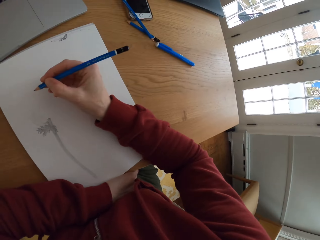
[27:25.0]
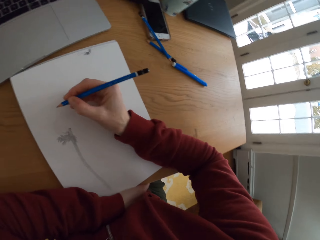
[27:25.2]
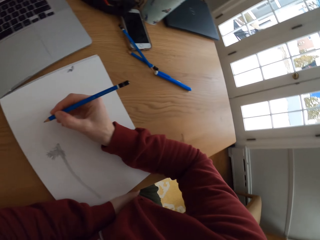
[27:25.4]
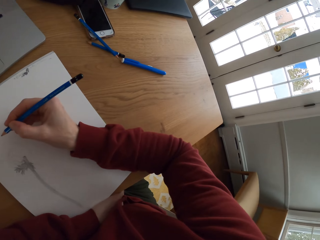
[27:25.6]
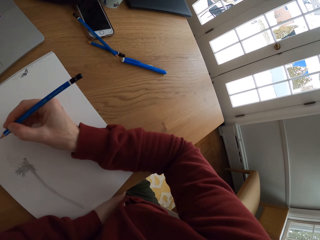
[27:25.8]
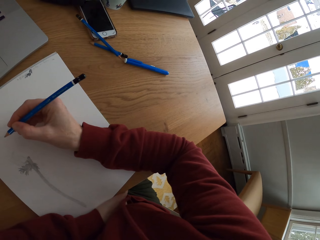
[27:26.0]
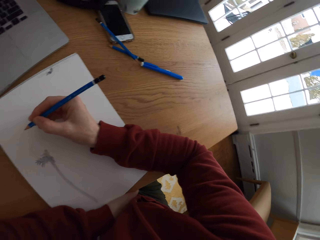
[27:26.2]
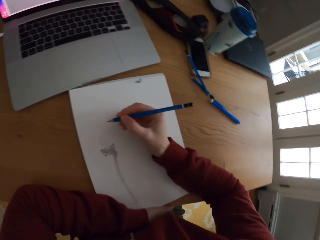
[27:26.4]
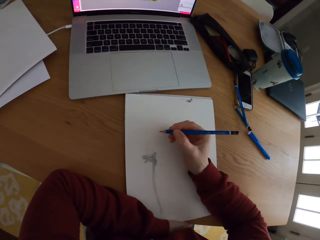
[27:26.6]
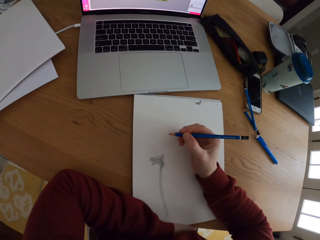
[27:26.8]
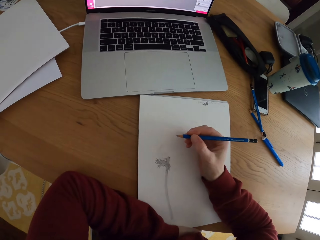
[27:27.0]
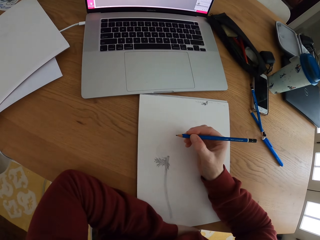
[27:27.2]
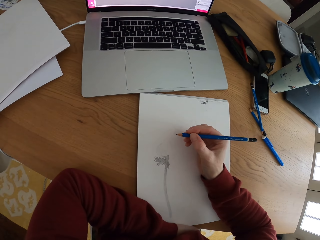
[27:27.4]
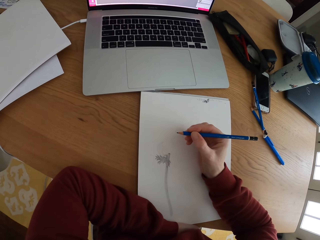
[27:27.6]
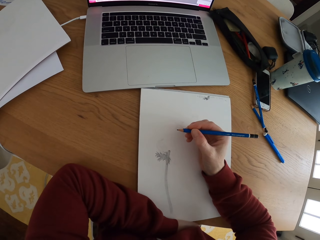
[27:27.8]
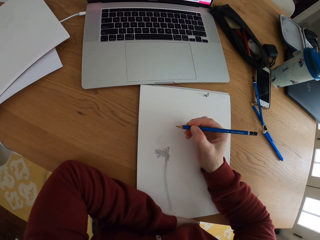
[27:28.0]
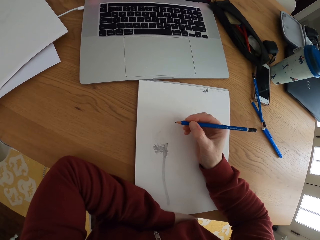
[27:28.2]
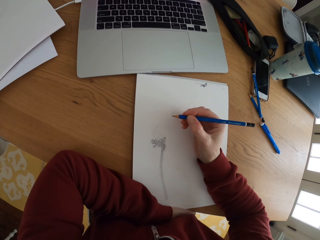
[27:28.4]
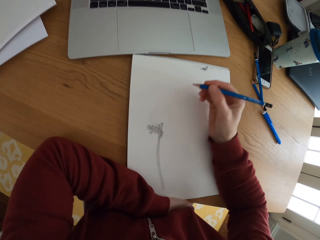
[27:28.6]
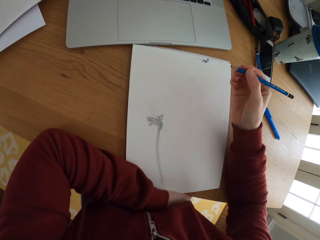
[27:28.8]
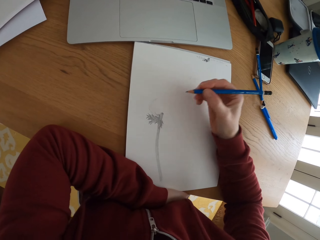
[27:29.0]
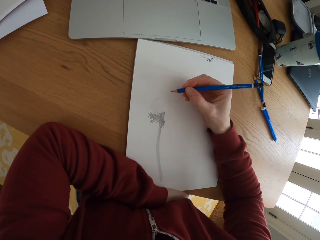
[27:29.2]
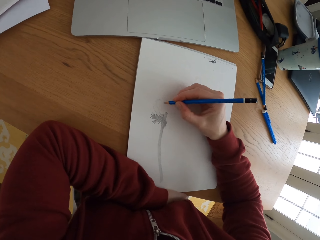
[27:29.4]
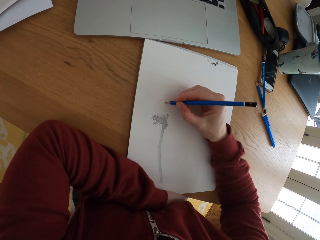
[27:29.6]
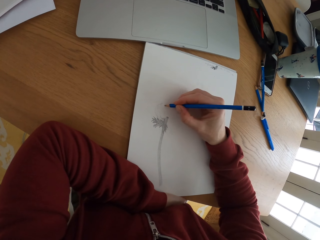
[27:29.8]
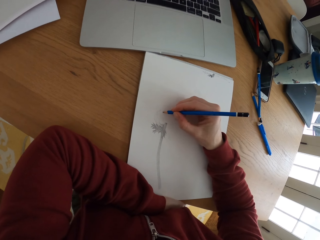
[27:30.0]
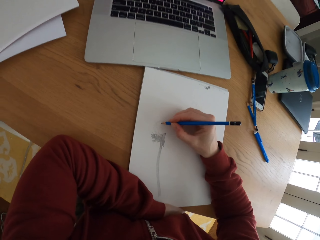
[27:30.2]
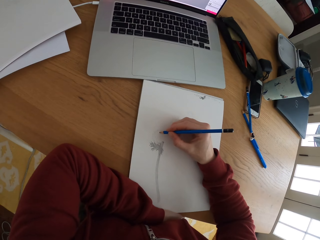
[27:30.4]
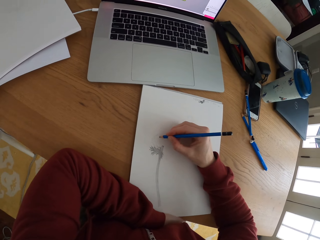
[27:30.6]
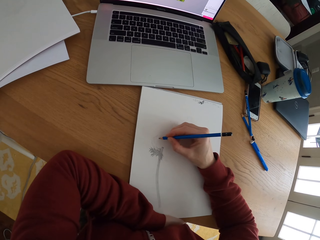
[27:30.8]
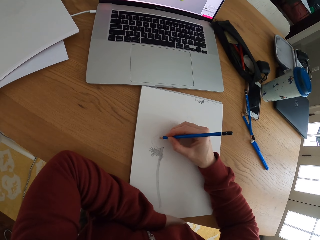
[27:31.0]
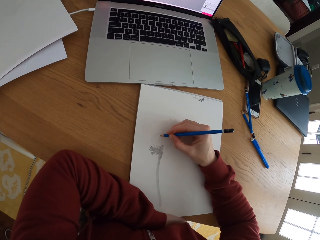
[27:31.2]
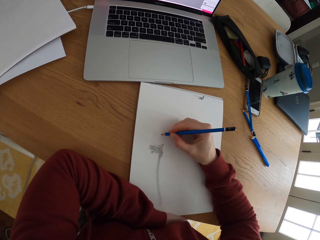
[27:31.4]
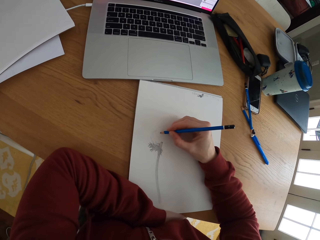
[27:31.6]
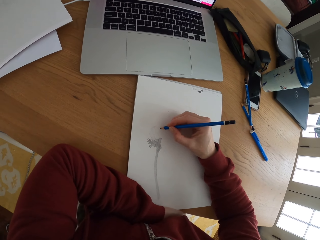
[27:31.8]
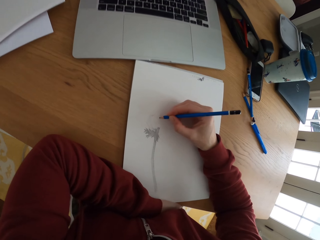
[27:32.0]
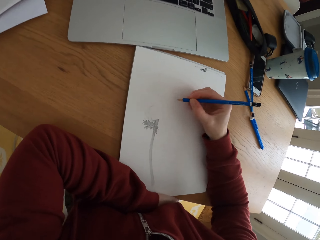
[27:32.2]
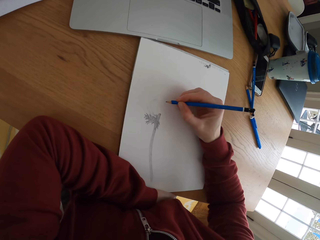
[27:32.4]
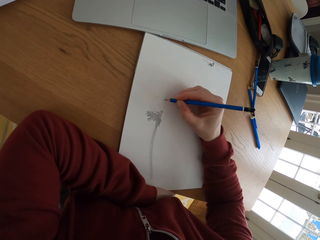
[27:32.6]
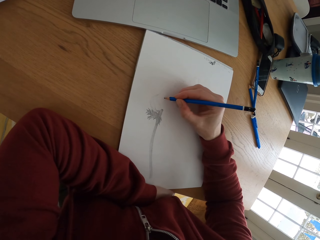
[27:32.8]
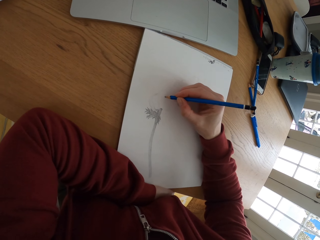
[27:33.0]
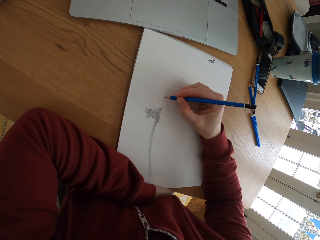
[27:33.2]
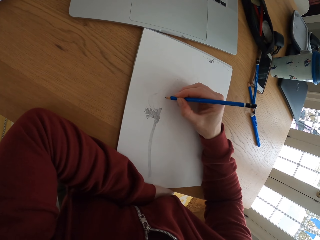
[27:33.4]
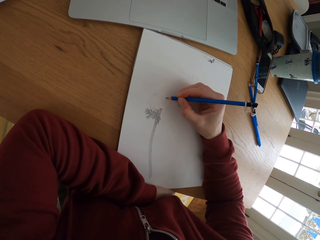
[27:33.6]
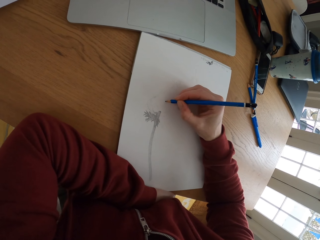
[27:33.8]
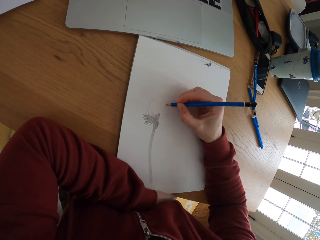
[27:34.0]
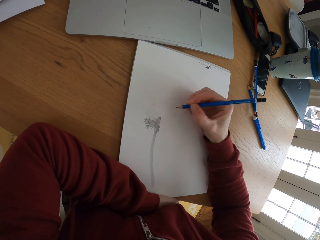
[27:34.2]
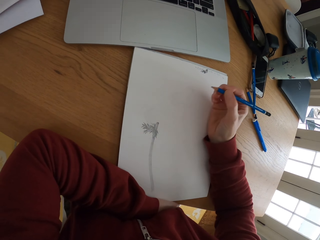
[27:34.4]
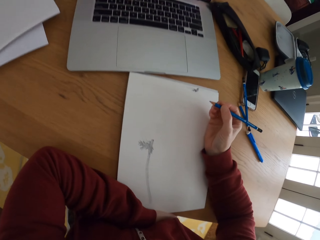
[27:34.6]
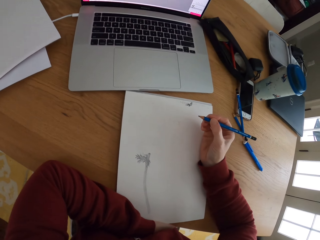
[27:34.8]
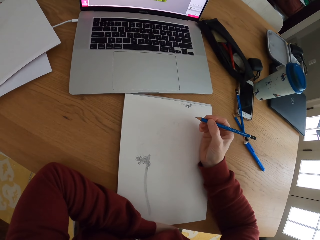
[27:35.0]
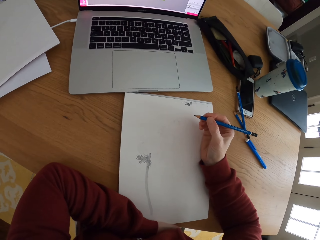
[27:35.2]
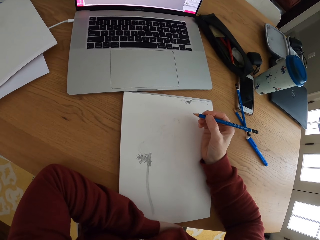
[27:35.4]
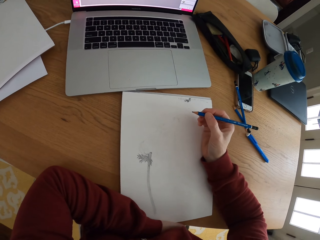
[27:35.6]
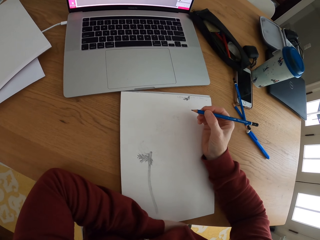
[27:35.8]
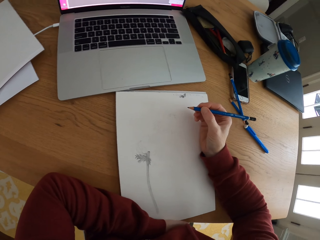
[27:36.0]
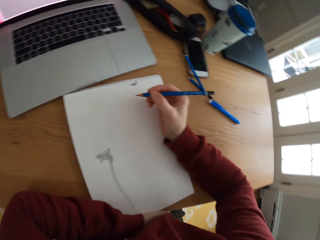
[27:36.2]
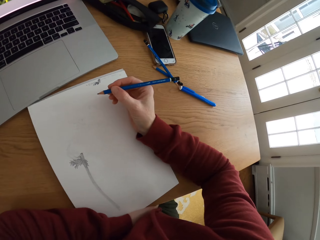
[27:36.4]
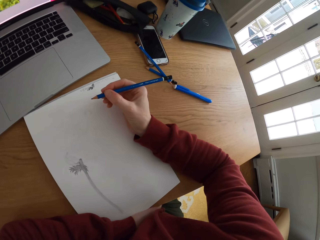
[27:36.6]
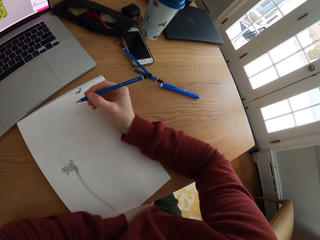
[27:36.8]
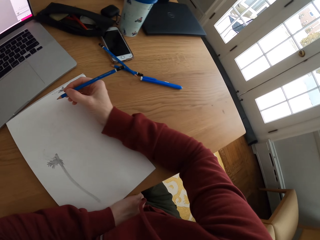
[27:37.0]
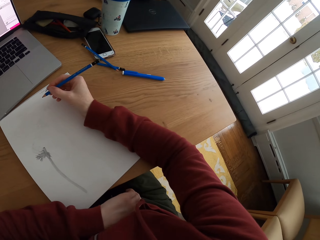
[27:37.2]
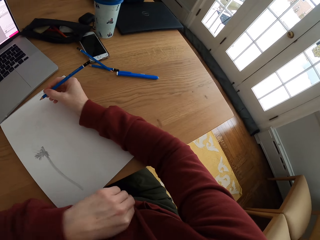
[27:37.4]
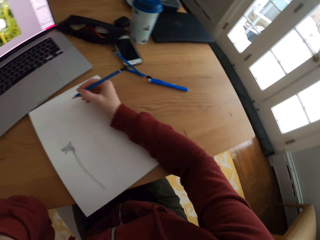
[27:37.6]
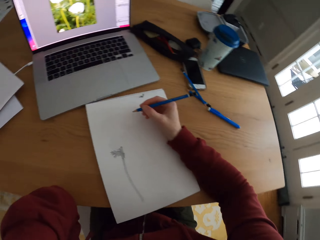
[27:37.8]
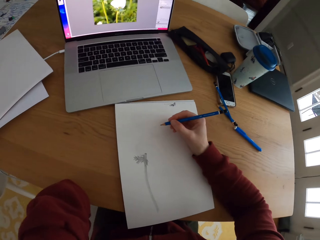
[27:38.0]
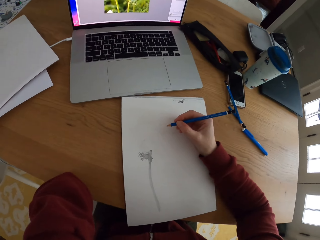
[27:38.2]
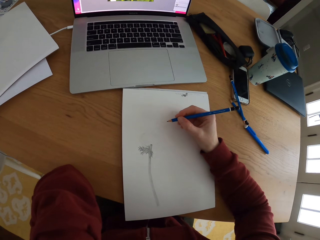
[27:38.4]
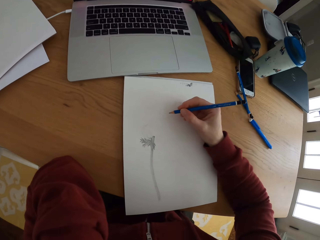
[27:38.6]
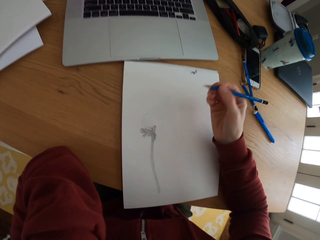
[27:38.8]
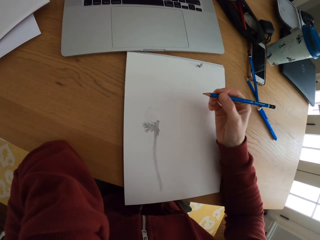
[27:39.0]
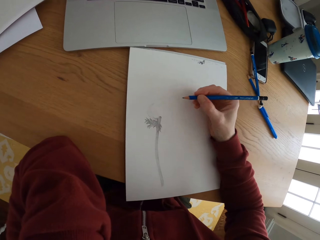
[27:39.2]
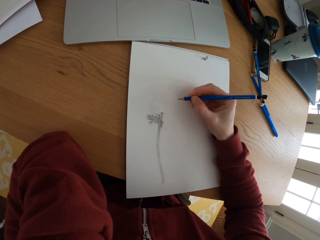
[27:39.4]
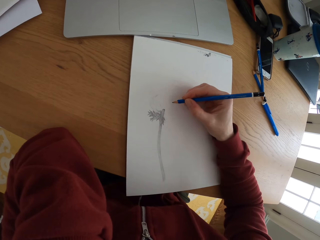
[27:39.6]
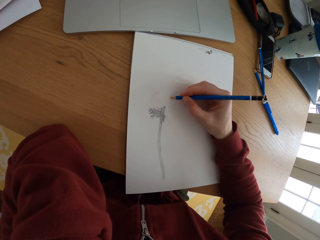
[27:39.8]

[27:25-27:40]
The camera wearer looks around. They hold the pencil. They draw on the paper. They look at the drawing. They look at the picture on the laptop screen. They look around.

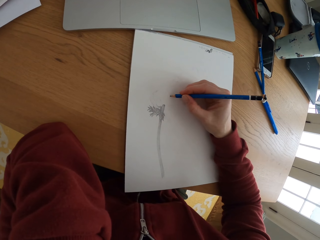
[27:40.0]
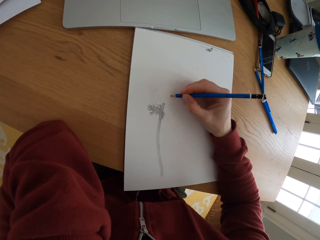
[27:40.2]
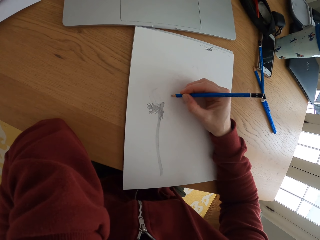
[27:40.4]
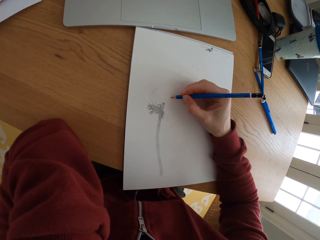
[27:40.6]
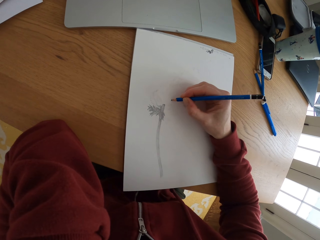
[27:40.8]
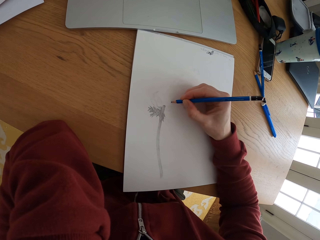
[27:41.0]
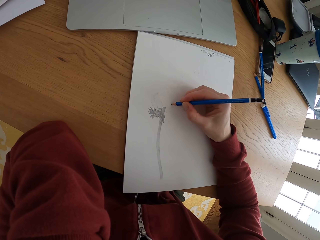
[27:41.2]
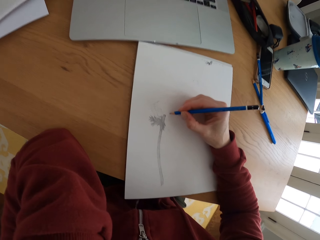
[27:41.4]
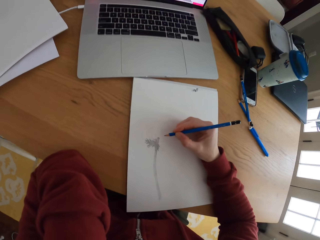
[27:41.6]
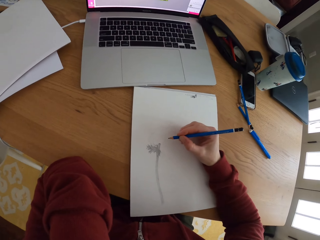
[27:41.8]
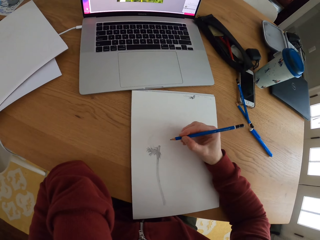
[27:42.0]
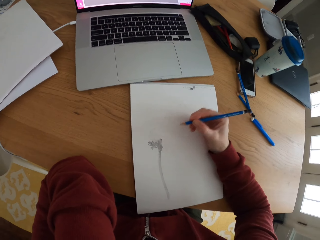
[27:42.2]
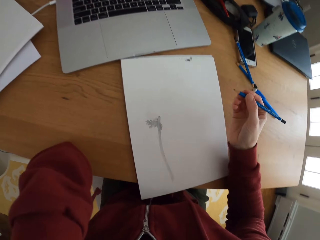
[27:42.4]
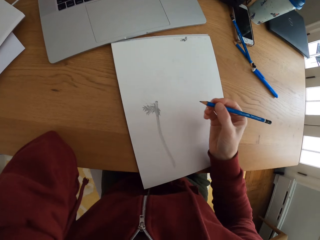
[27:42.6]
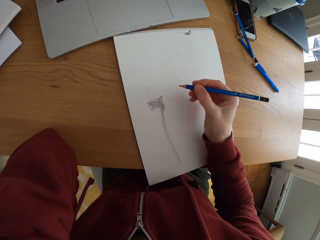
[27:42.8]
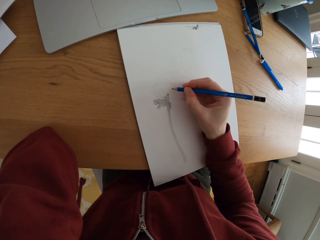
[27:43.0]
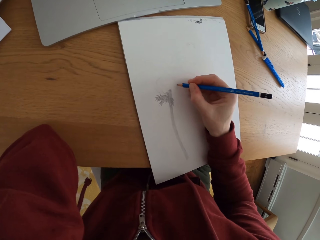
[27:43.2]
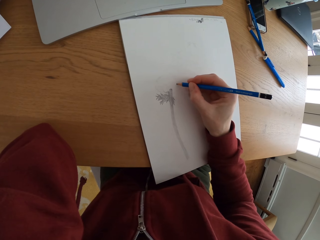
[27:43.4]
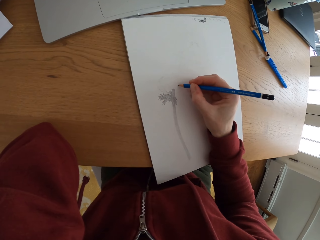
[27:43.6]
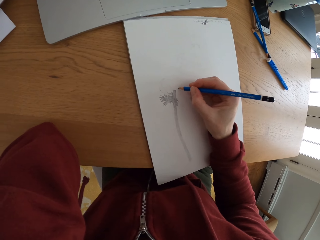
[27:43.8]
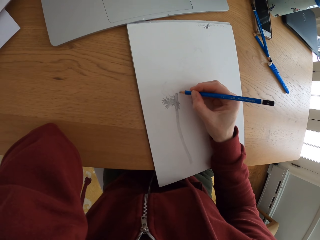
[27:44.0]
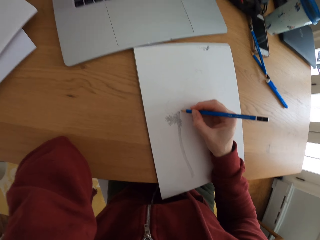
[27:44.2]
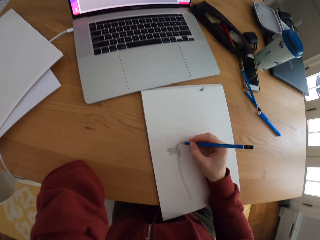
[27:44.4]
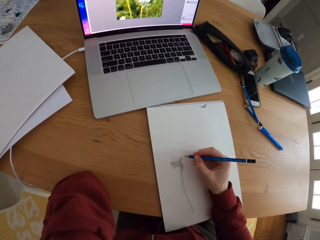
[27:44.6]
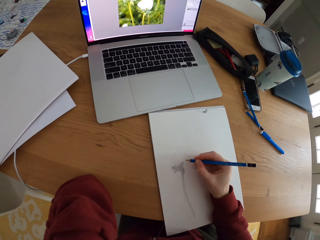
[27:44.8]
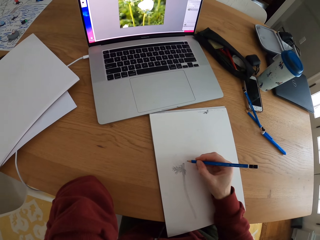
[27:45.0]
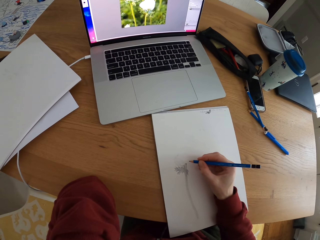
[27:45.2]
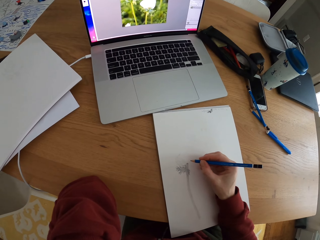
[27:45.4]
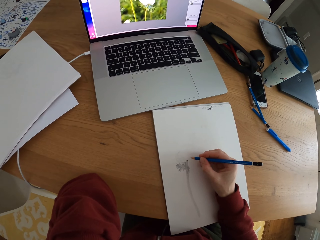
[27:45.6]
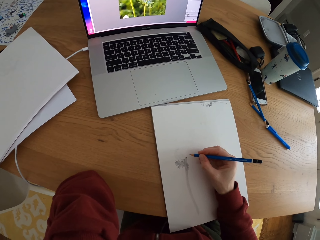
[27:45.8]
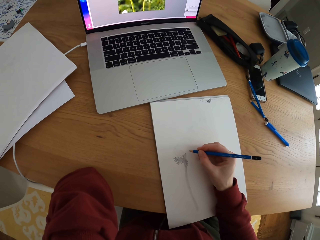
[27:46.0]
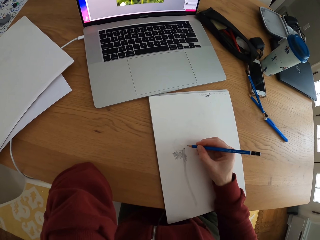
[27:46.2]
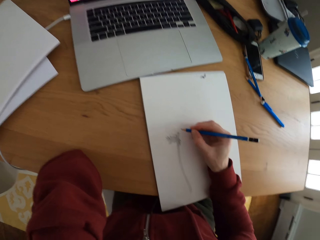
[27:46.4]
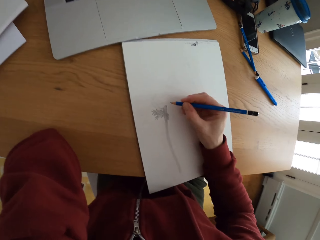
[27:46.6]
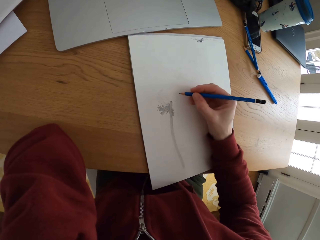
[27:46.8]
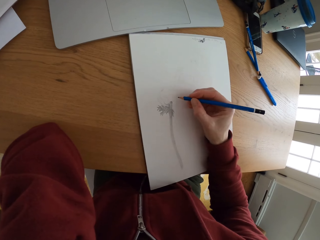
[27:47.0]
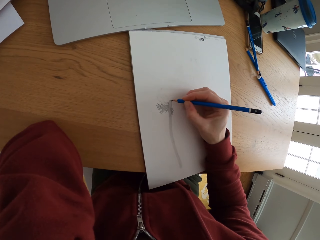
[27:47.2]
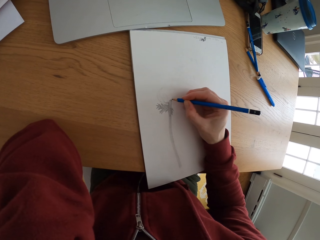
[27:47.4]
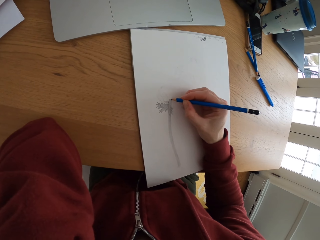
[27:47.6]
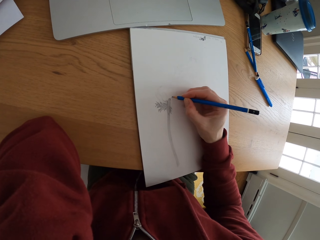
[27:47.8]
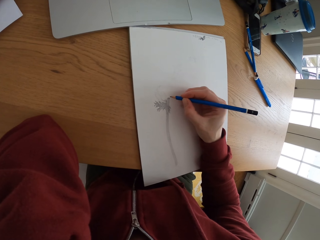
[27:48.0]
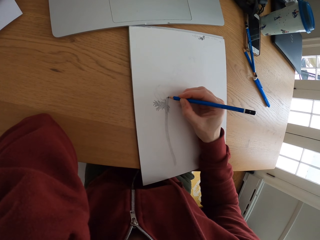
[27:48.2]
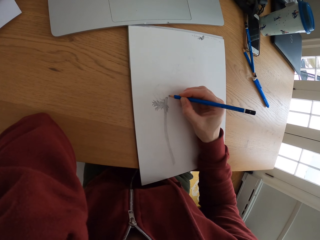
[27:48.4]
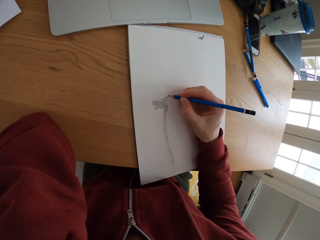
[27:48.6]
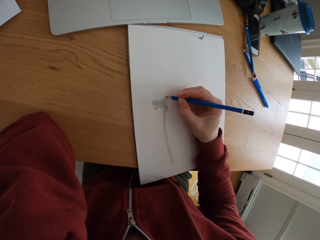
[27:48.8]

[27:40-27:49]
The camera wearer draws on the paper. They look at the picture on the laptop screen. They draw the picture.
